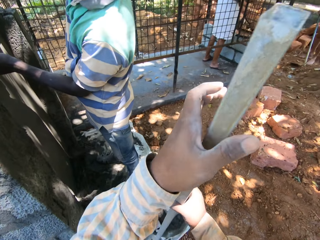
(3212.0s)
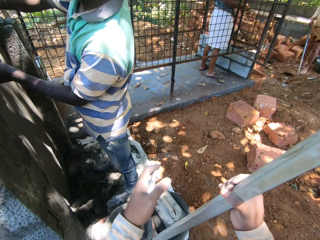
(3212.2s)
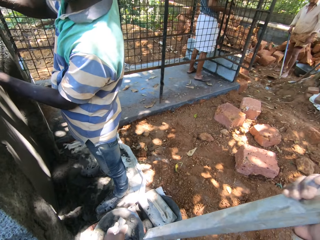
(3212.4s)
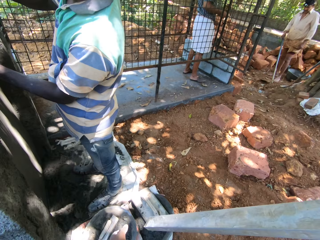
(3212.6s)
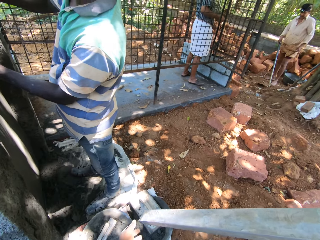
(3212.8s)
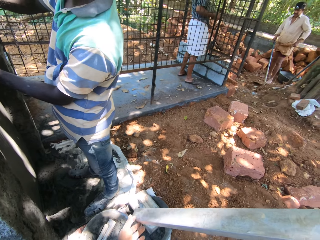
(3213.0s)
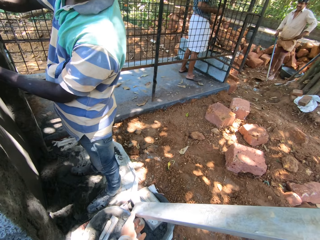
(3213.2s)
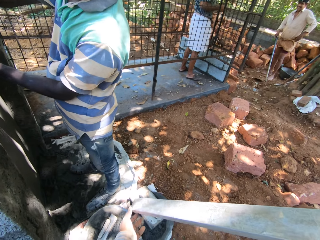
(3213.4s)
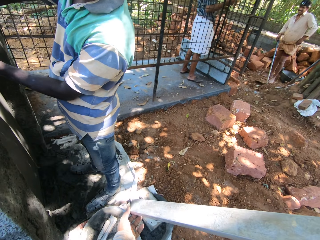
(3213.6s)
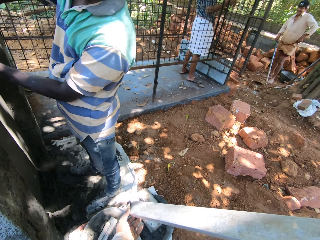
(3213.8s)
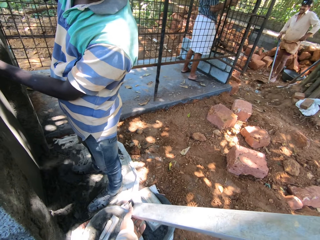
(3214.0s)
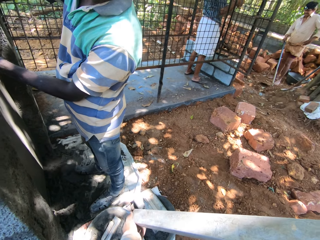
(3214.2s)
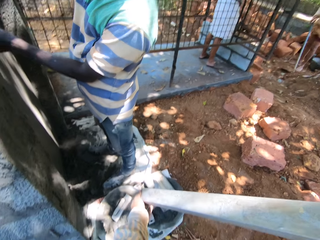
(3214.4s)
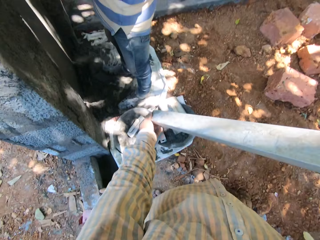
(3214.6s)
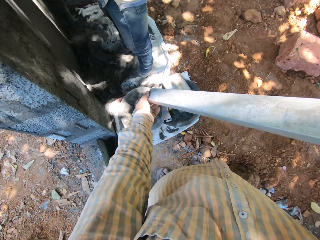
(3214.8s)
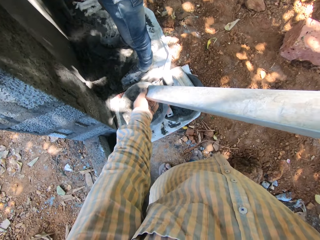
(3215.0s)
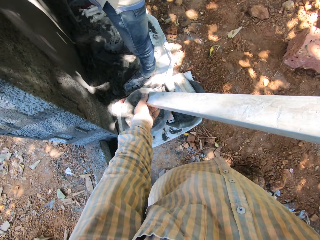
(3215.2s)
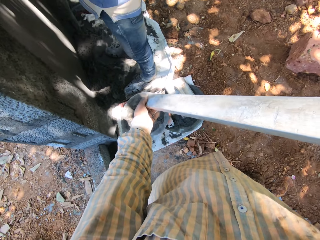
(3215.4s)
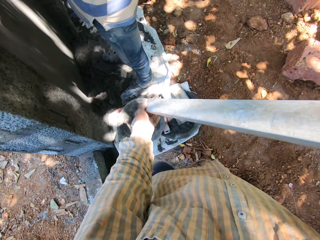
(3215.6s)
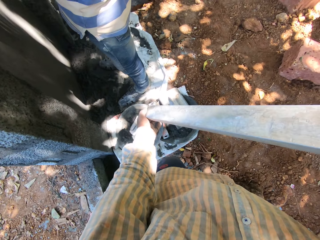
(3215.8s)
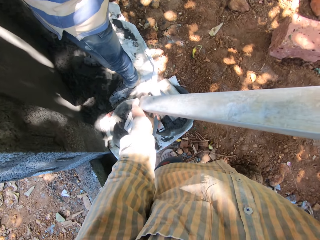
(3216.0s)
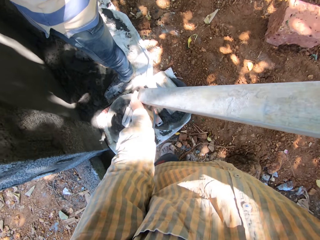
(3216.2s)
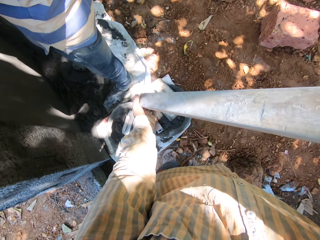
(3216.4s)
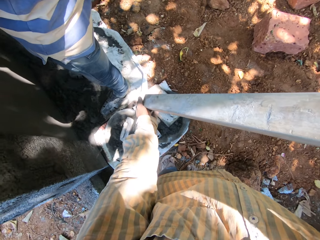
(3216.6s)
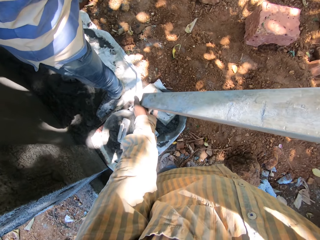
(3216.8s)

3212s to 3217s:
The camera wearer places his right hand on the metal rod in his left hand. He moves the rod. He places his left hand on the metal rod in his right hand. He cleans the metal rod in his right hand with his left hand.

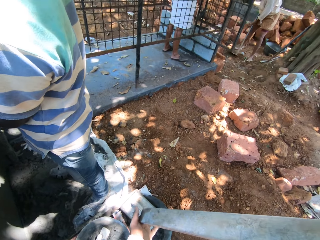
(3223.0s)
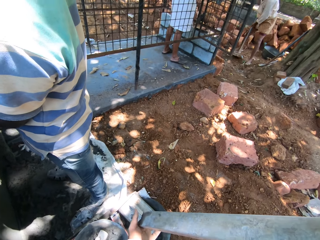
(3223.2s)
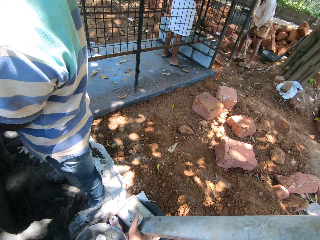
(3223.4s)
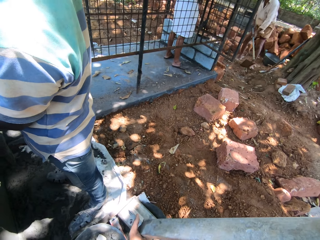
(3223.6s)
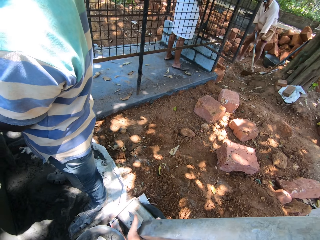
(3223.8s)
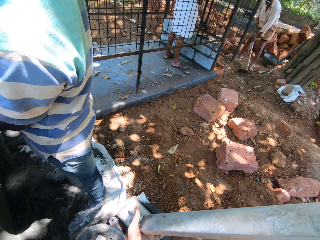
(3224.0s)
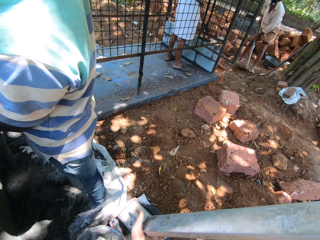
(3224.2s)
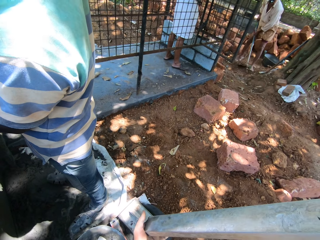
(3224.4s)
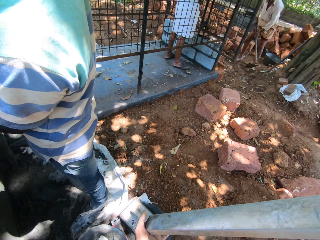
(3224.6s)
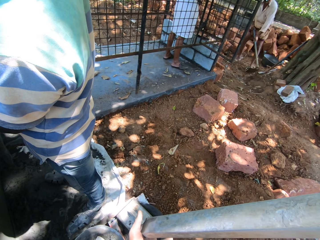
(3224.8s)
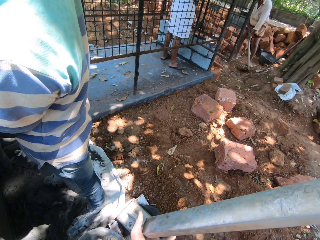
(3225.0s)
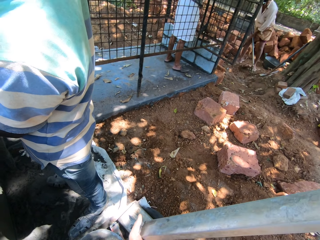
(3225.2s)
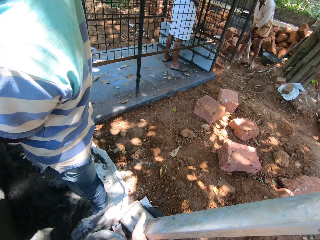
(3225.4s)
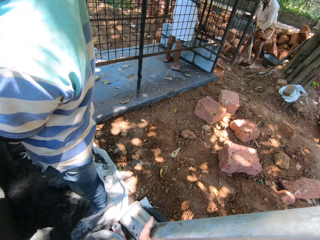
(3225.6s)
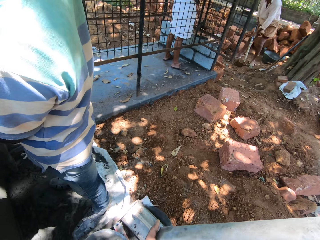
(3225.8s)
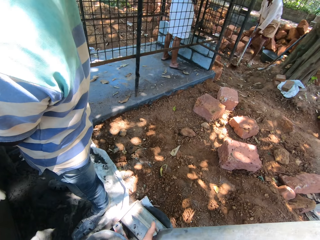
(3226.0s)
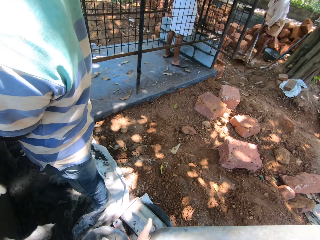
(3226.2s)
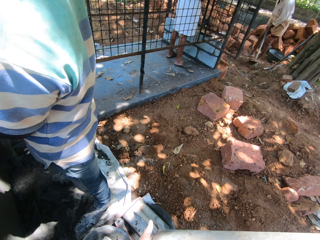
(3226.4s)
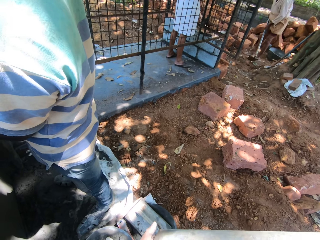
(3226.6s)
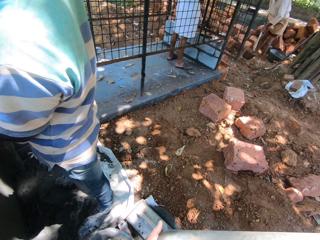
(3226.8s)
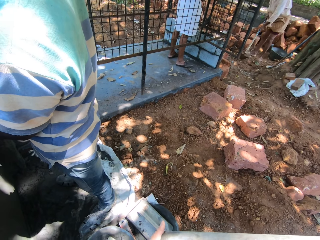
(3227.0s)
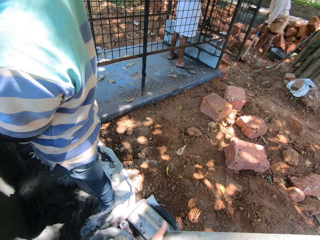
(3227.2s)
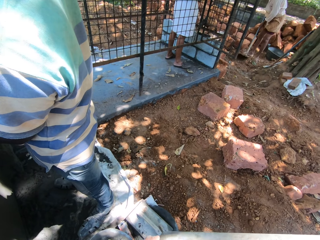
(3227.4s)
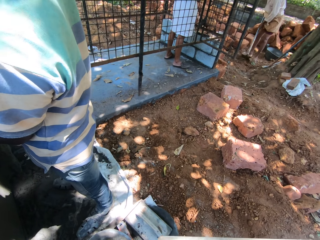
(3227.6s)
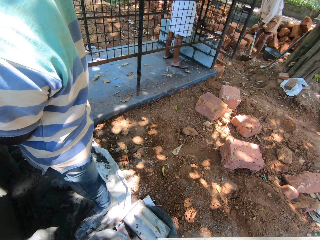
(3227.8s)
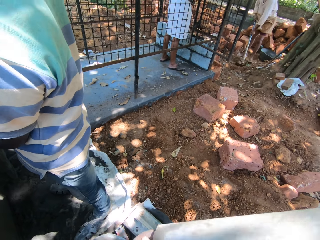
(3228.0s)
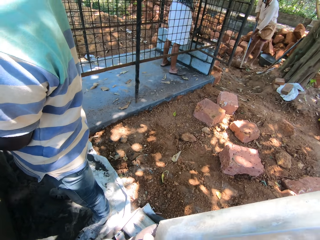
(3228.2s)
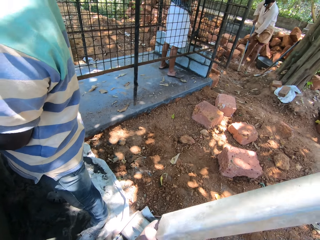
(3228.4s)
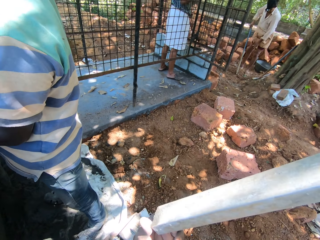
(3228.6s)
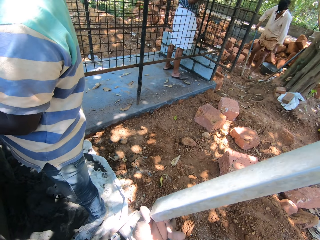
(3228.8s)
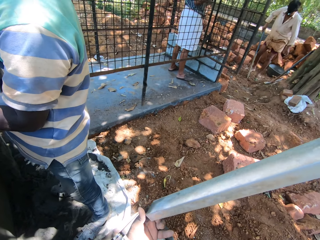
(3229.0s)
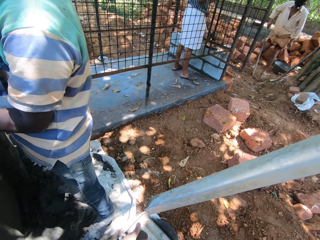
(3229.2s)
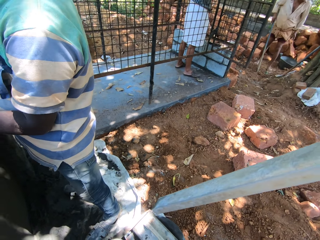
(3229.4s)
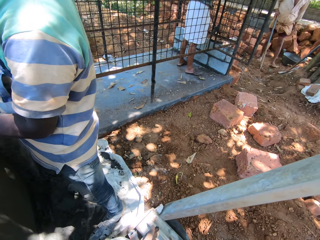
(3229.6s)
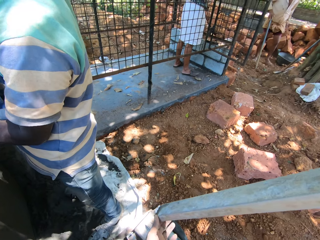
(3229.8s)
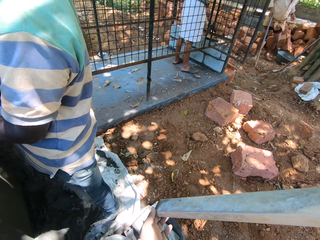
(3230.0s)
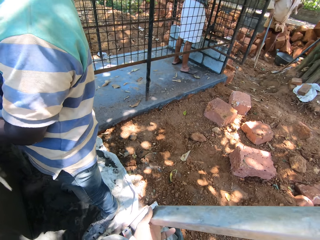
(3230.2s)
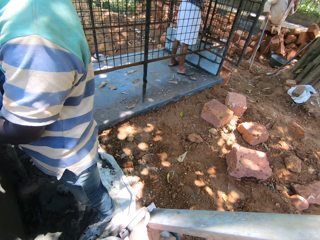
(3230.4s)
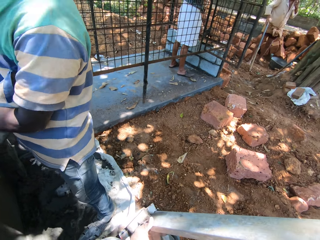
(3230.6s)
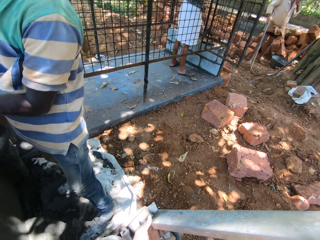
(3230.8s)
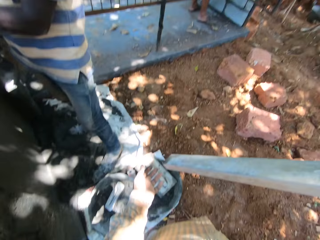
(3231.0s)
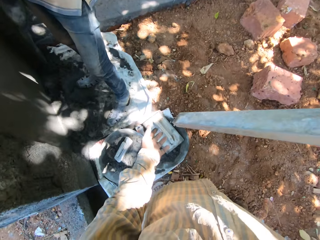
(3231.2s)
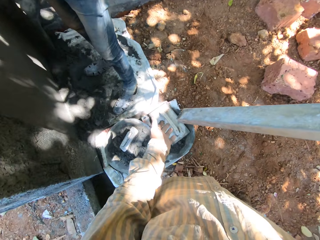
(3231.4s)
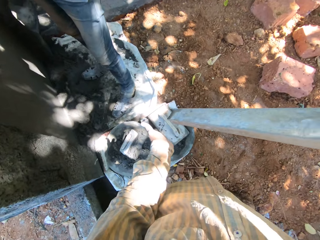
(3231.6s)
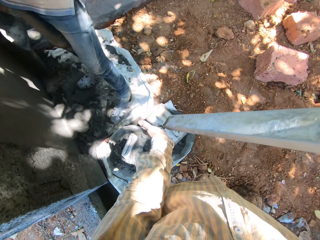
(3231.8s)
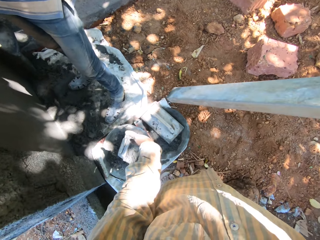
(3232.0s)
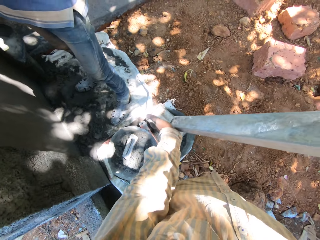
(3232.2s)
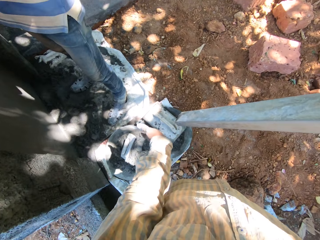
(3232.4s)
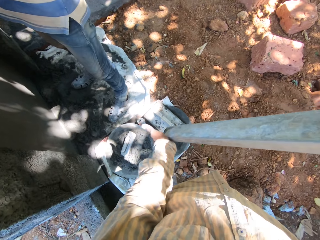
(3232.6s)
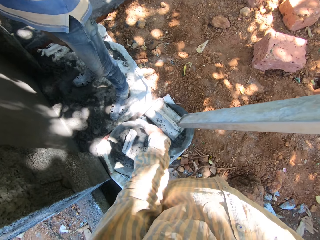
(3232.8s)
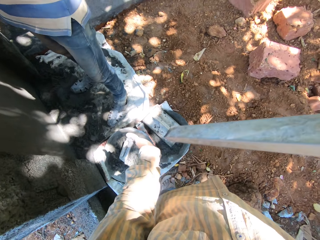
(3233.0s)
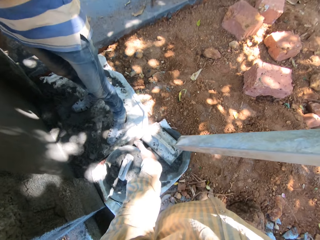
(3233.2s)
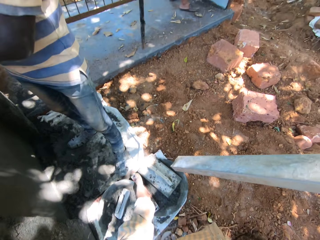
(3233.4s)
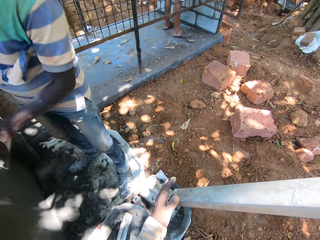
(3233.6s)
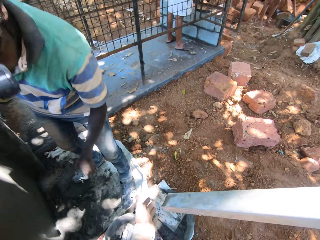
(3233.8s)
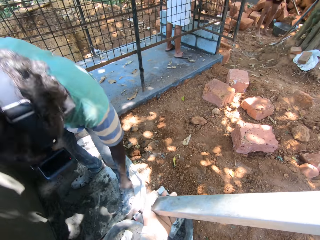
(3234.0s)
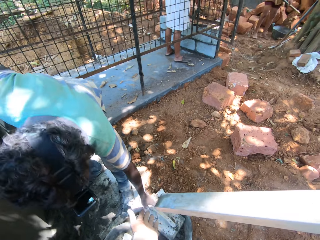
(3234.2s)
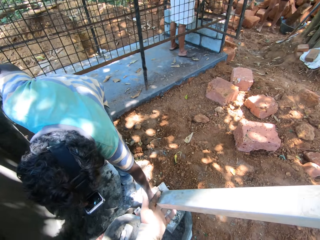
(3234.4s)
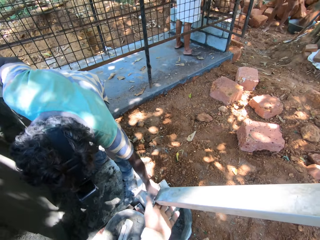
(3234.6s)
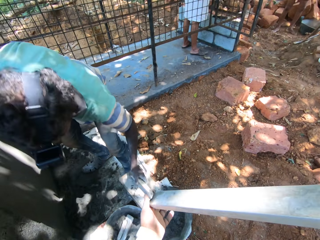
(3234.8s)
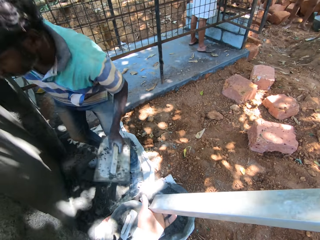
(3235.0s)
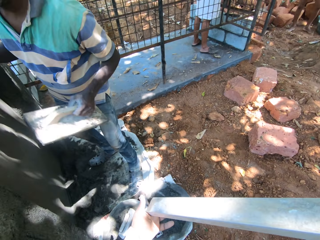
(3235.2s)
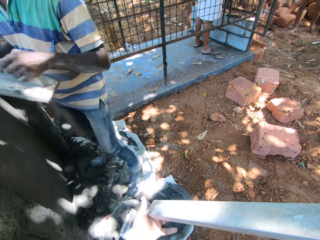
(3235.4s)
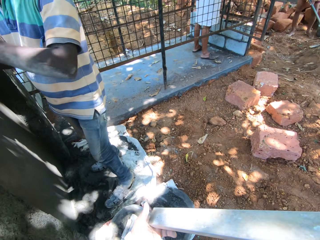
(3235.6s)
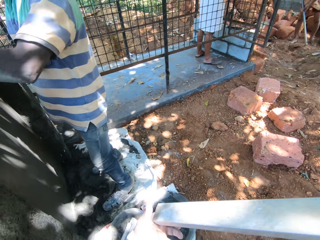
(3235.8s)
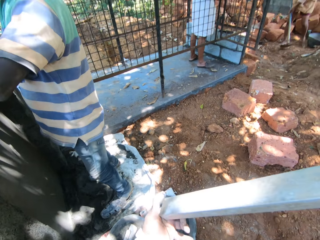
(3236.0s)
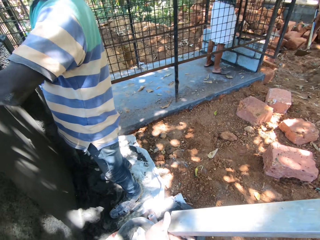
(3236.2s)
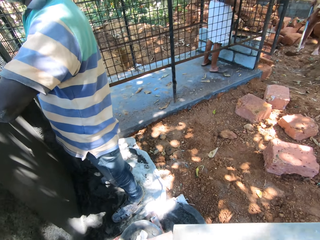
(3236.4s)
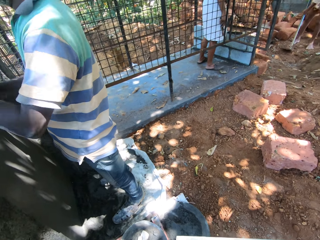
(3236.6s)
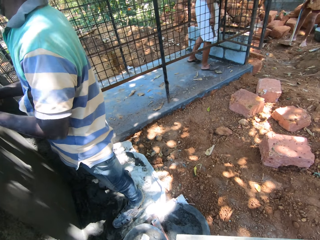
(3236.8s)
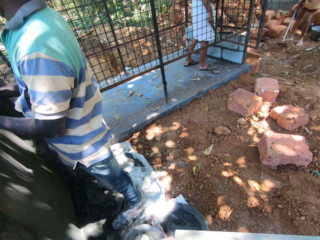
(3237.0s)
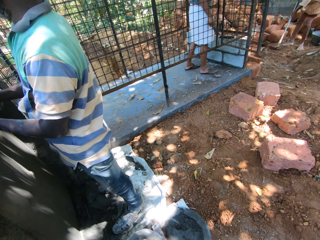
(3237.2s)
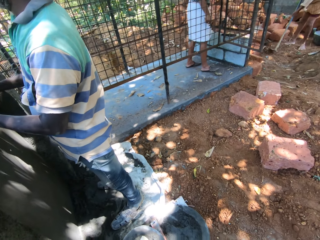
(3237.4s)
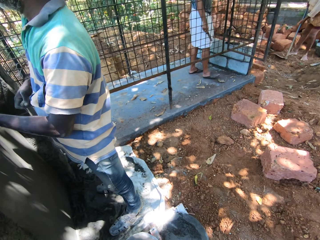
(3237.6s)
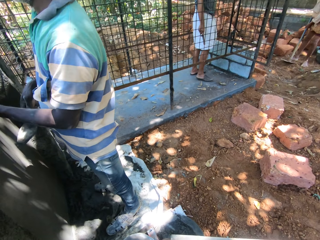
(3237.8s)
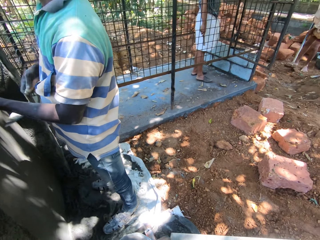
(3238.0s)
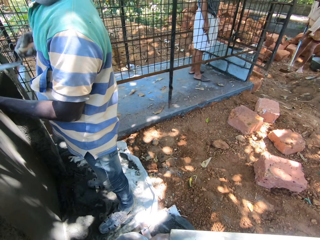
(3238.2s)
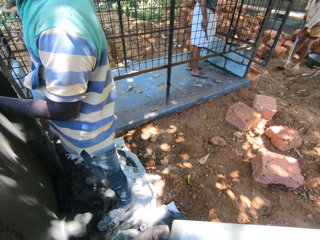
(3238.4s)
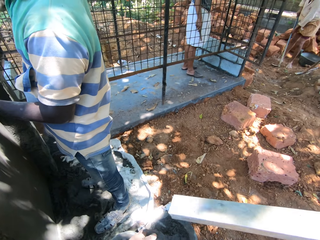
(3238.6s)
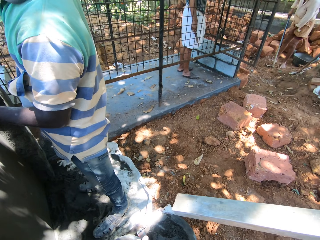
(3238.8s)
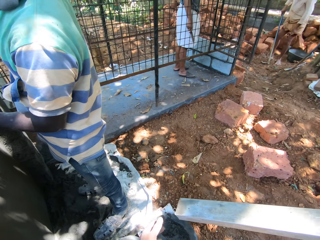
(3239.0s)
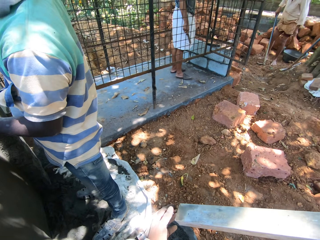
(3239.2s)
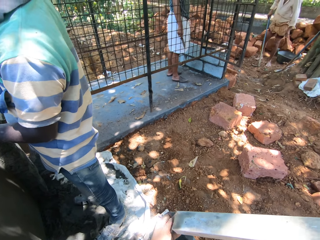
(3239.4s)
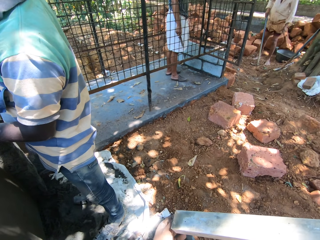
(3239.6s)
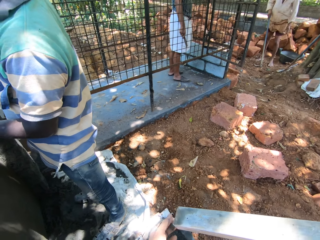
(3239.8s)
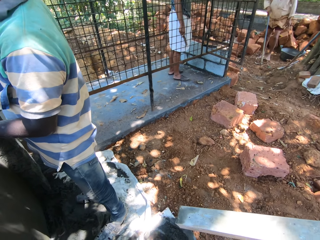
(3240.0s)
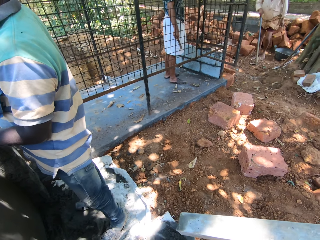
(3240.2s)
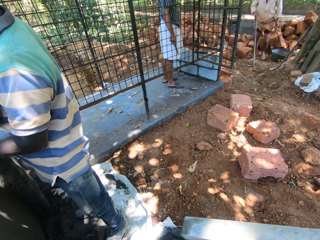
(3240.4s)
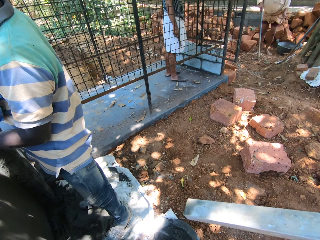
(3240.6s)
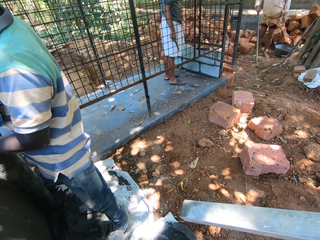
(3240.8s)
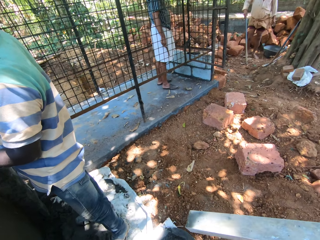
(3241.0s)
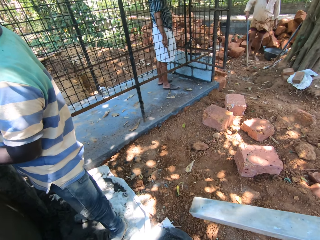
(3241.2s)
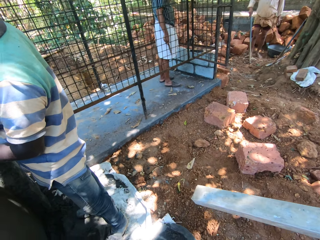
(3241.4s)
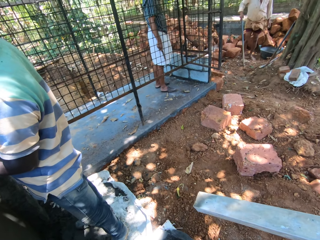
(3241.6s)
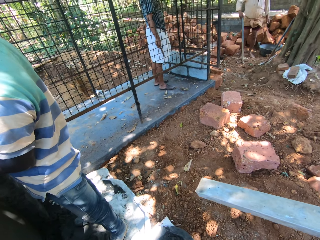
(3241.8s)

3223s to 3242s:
A man gathers sand on the ground with the hoe in both hands. The camera wearer touches the rod. A person moves the soil. The camera wearer cleans the metal rod in his right hand with his left hand. He cleans it again. He hits the metal rod in his right hand on his left hand. He moves the rod. He places his left hand on the metal rod in his right hand. He hits the metal rod in his right hand on his left hand. The first man pours sand in a cement bowl from the hoe in both hands. Another man takes the wooden float from the cement bowl with his left hand. The camera wearer cleans the metal rod in his right hand with his left hand. The first man gathers sand on the ground with the hoe in both hands. The camera wearer places his left hand on the metal rod in his right hand. Another person smoothens the wall.
